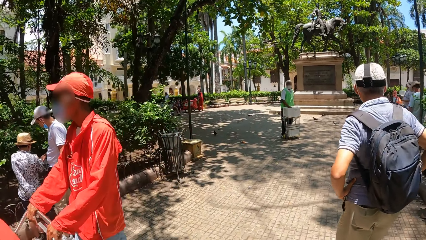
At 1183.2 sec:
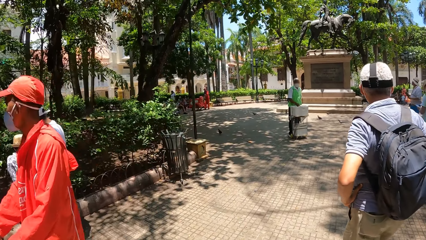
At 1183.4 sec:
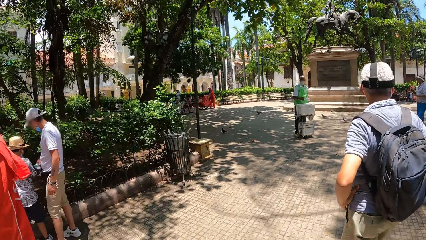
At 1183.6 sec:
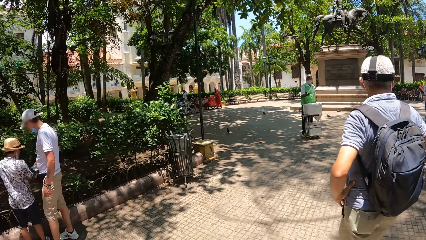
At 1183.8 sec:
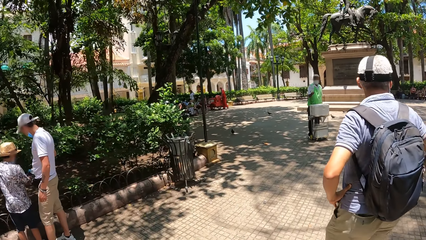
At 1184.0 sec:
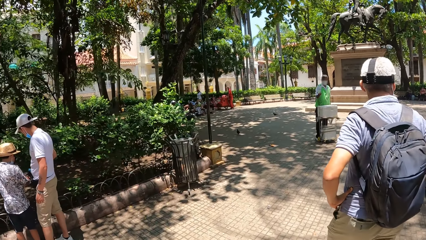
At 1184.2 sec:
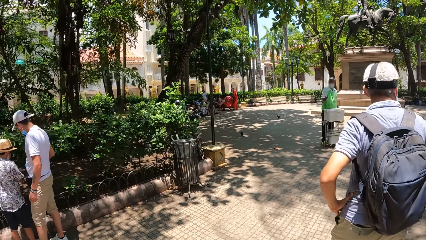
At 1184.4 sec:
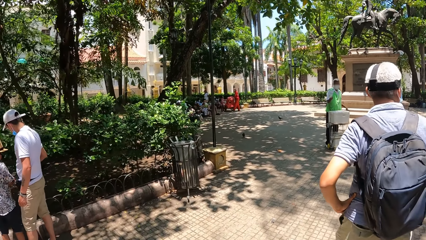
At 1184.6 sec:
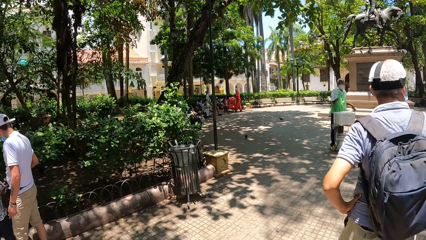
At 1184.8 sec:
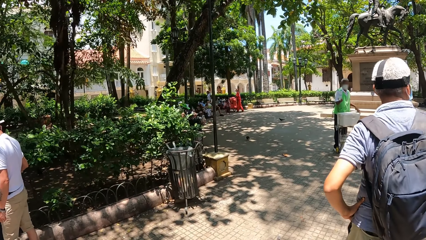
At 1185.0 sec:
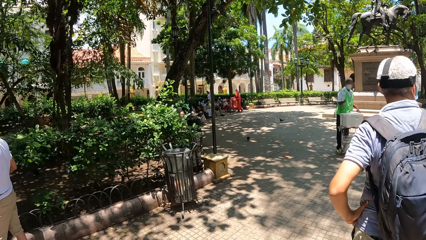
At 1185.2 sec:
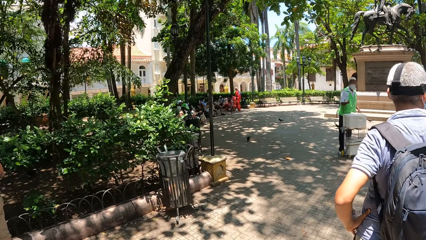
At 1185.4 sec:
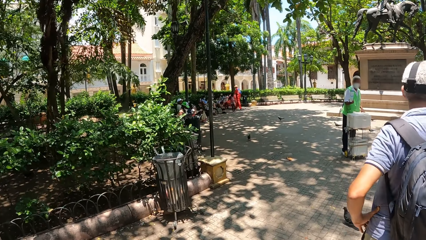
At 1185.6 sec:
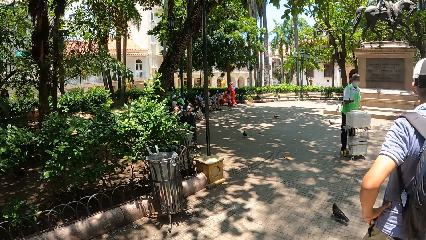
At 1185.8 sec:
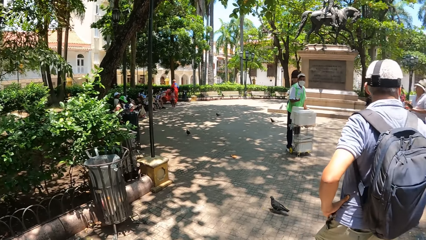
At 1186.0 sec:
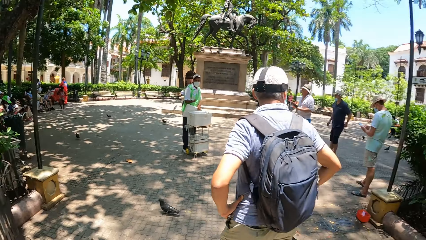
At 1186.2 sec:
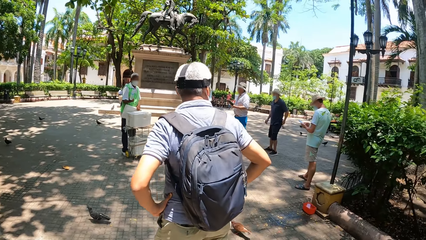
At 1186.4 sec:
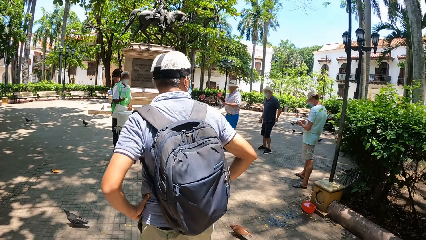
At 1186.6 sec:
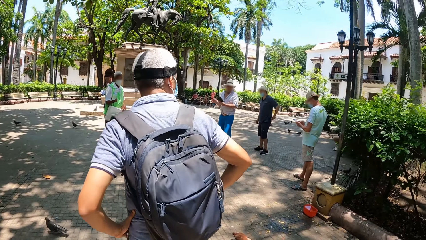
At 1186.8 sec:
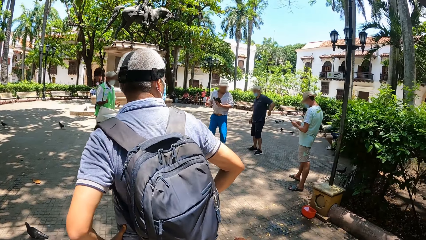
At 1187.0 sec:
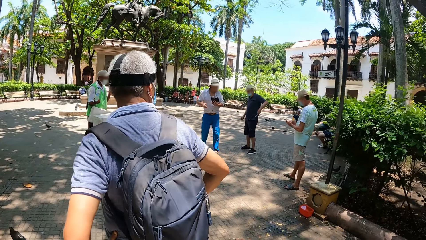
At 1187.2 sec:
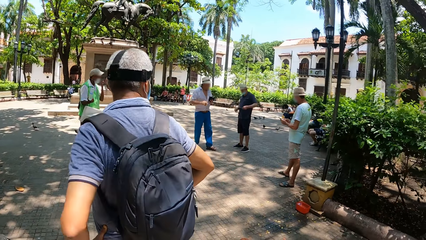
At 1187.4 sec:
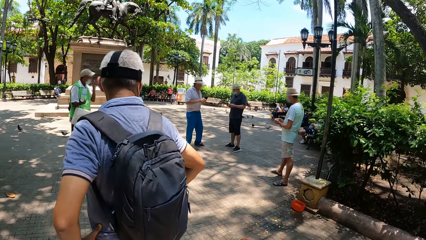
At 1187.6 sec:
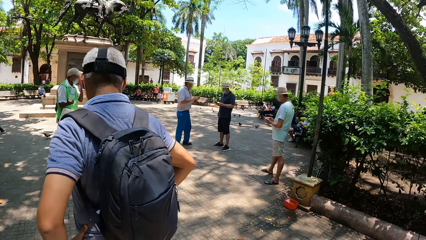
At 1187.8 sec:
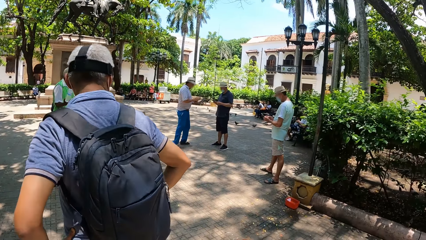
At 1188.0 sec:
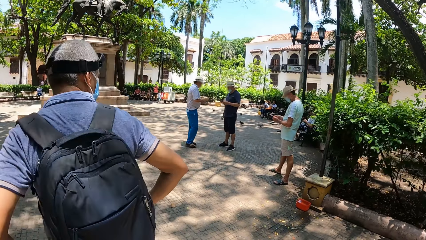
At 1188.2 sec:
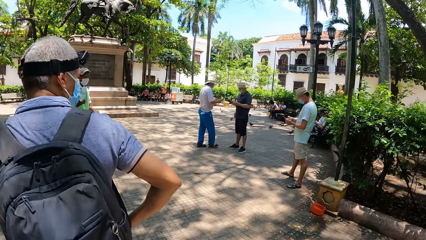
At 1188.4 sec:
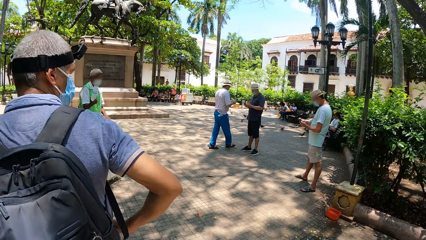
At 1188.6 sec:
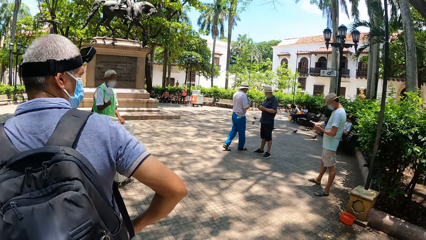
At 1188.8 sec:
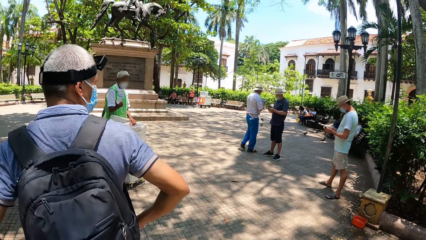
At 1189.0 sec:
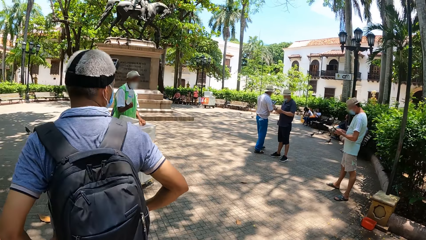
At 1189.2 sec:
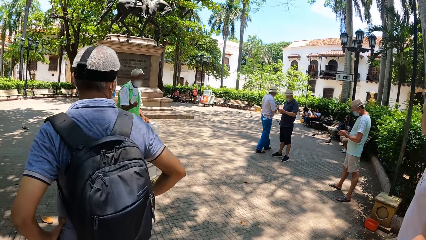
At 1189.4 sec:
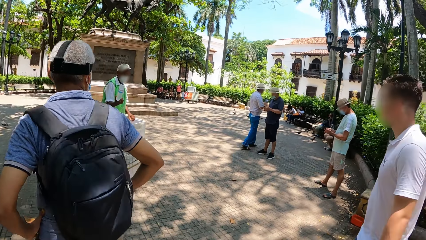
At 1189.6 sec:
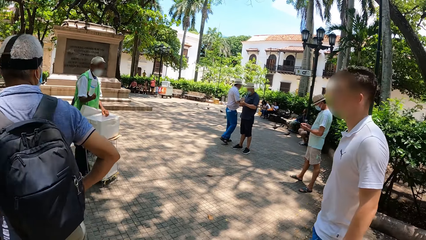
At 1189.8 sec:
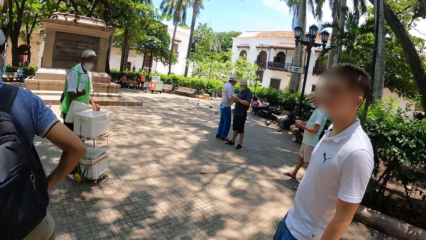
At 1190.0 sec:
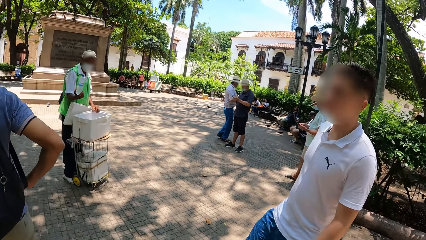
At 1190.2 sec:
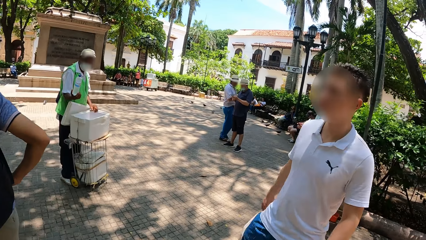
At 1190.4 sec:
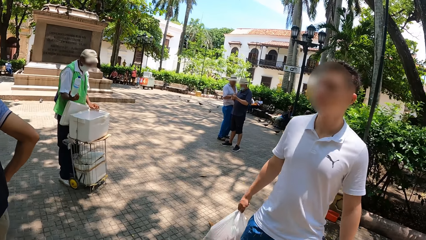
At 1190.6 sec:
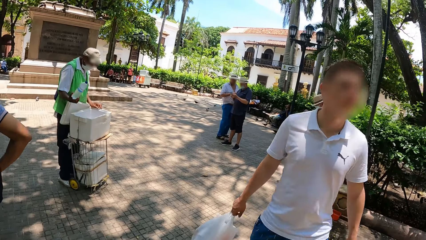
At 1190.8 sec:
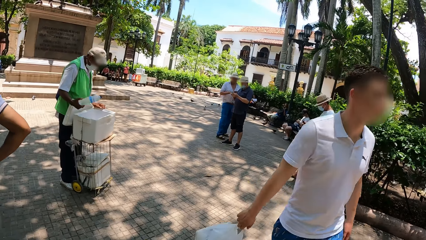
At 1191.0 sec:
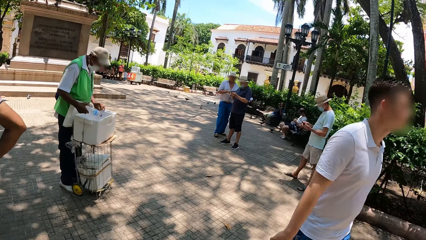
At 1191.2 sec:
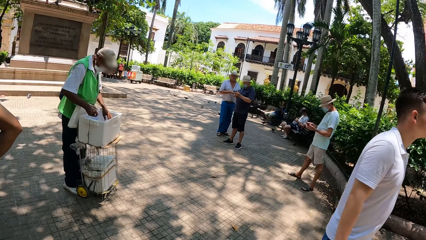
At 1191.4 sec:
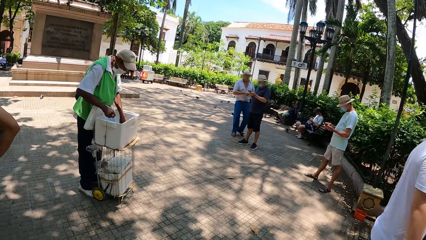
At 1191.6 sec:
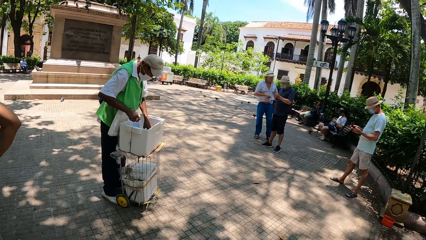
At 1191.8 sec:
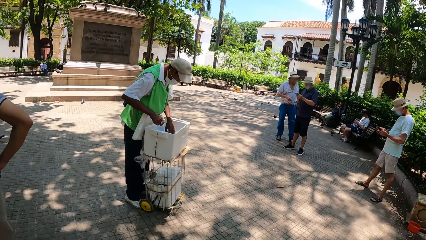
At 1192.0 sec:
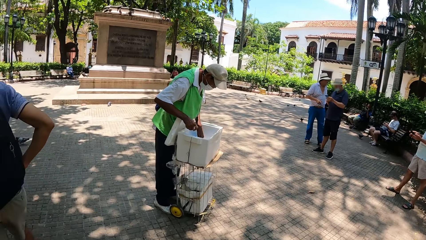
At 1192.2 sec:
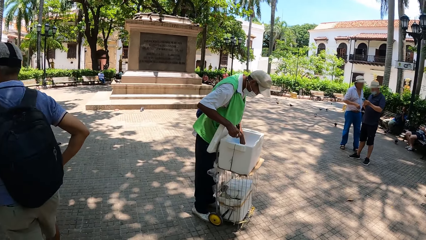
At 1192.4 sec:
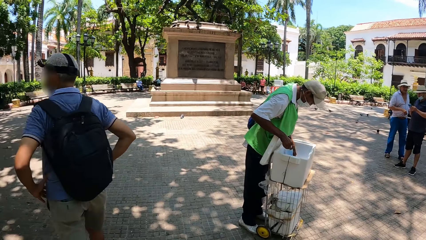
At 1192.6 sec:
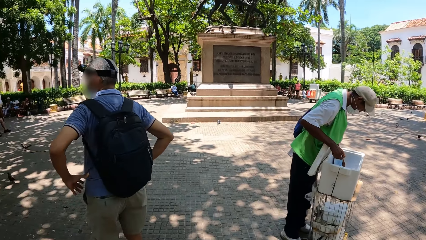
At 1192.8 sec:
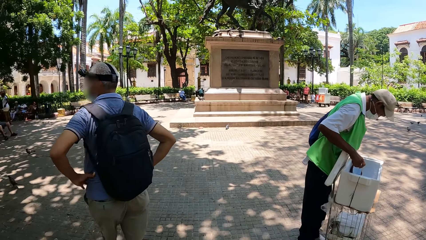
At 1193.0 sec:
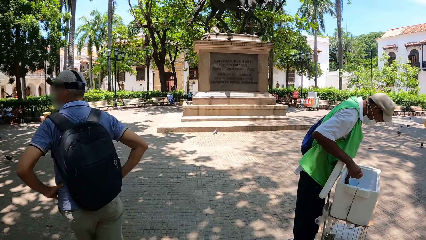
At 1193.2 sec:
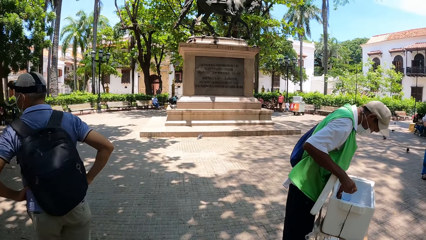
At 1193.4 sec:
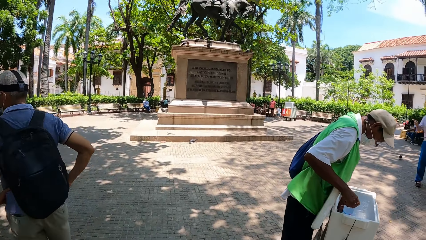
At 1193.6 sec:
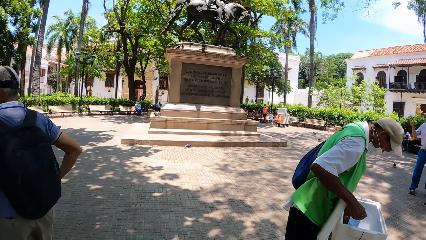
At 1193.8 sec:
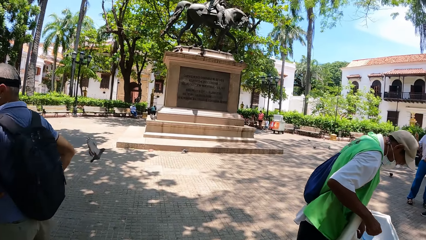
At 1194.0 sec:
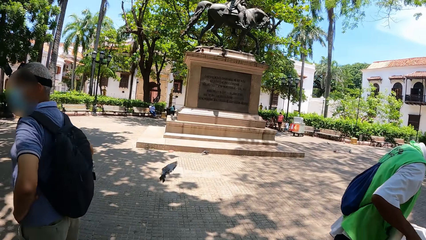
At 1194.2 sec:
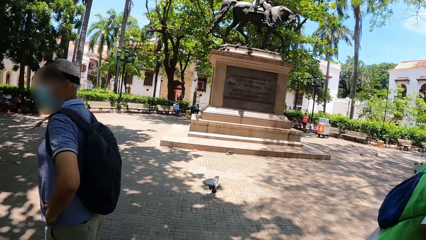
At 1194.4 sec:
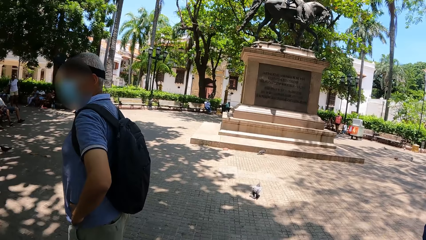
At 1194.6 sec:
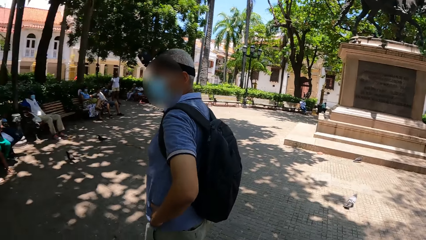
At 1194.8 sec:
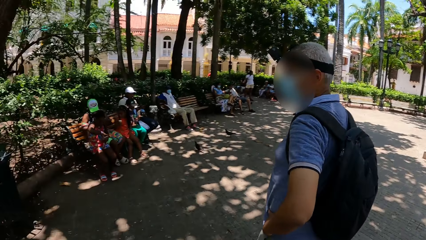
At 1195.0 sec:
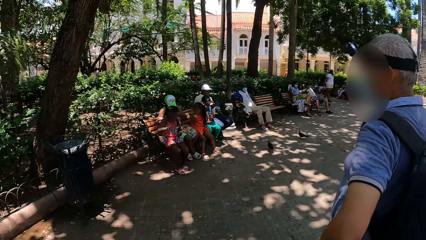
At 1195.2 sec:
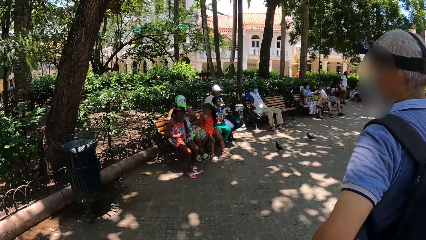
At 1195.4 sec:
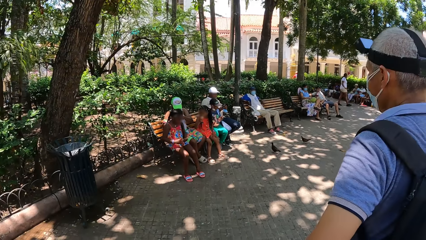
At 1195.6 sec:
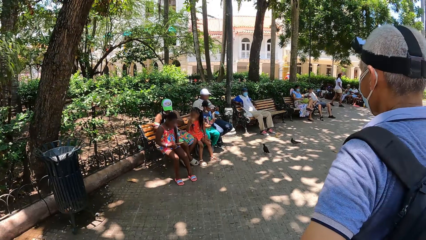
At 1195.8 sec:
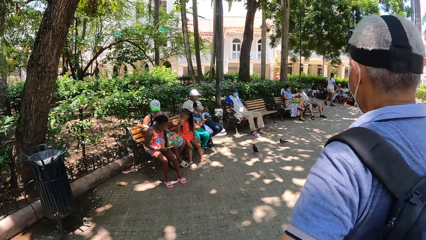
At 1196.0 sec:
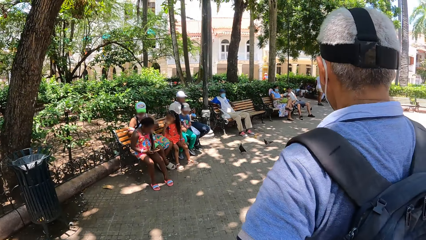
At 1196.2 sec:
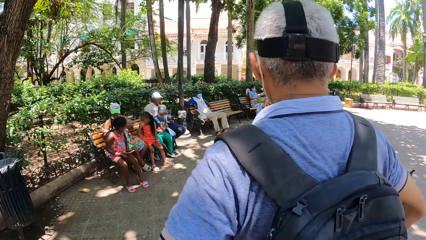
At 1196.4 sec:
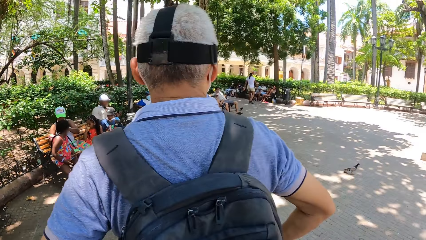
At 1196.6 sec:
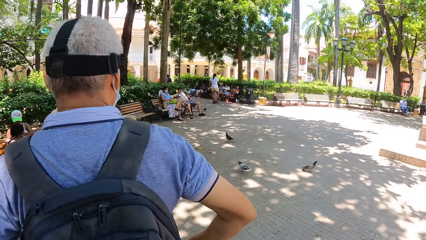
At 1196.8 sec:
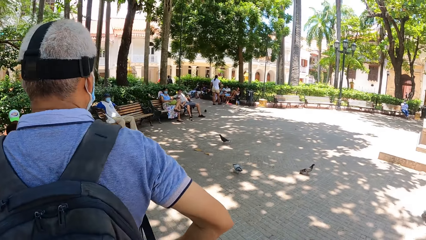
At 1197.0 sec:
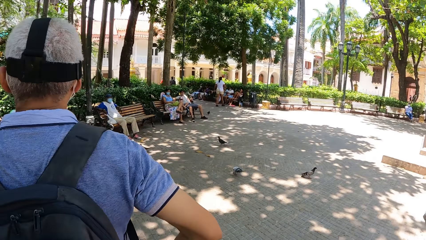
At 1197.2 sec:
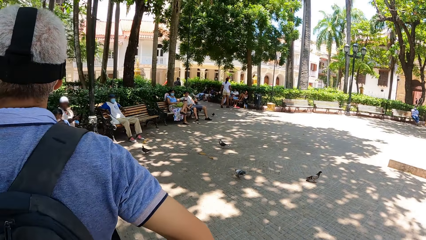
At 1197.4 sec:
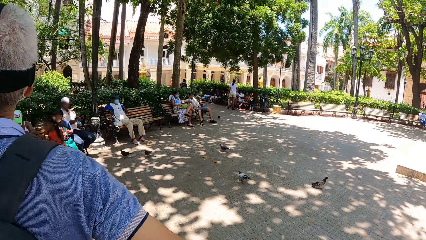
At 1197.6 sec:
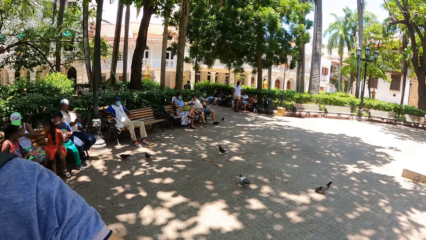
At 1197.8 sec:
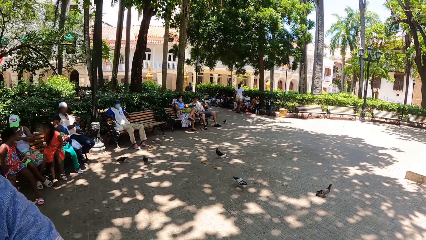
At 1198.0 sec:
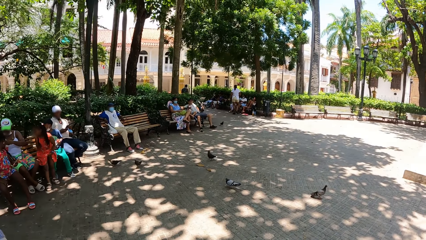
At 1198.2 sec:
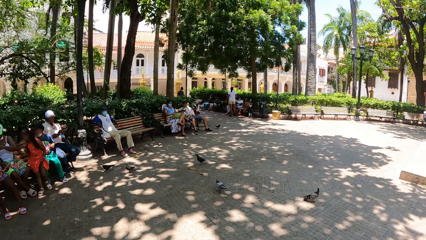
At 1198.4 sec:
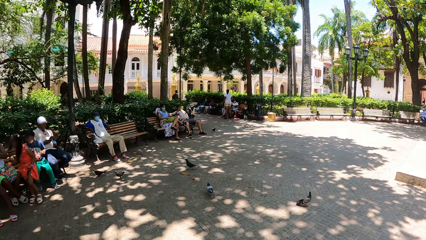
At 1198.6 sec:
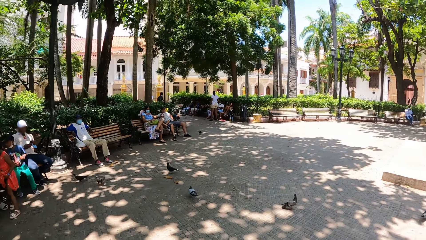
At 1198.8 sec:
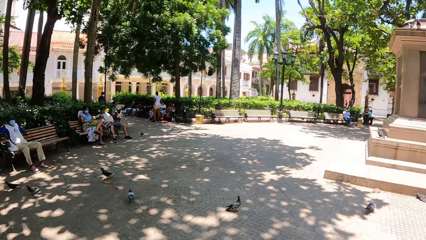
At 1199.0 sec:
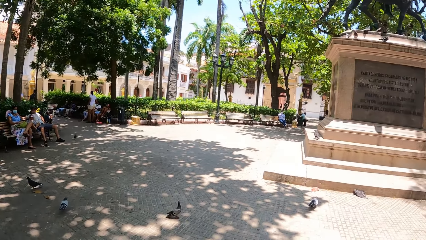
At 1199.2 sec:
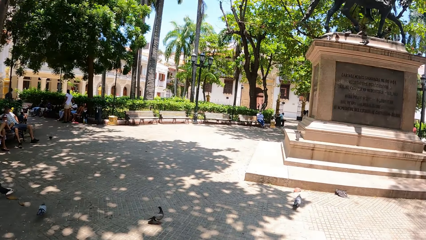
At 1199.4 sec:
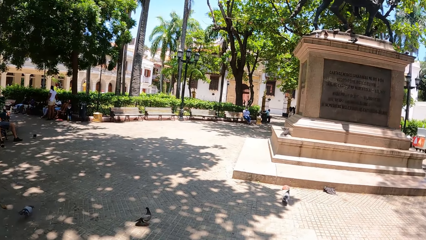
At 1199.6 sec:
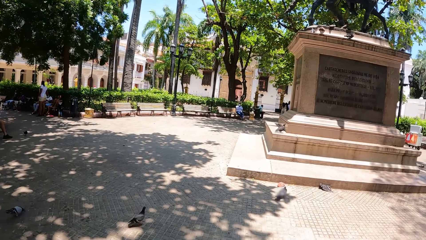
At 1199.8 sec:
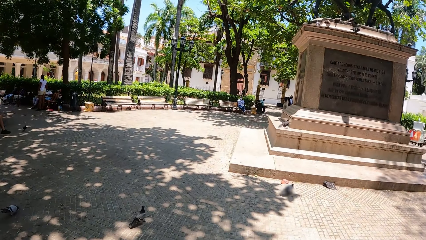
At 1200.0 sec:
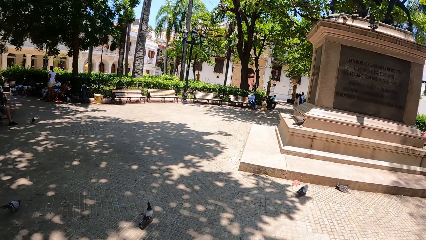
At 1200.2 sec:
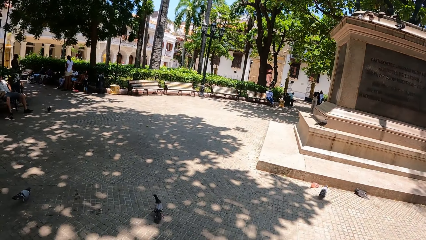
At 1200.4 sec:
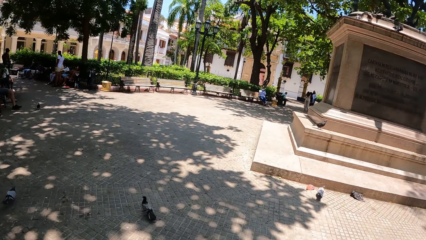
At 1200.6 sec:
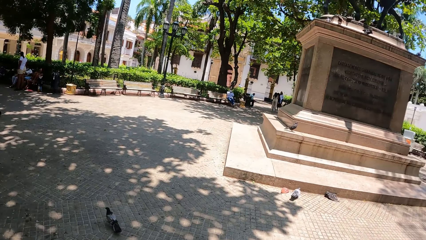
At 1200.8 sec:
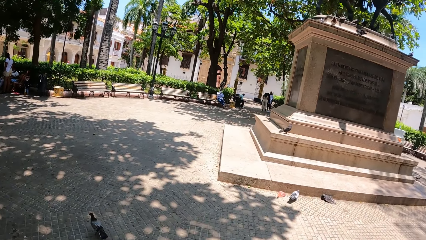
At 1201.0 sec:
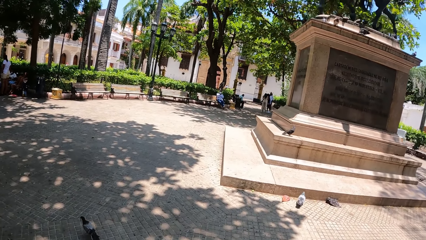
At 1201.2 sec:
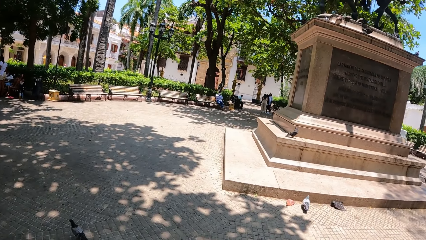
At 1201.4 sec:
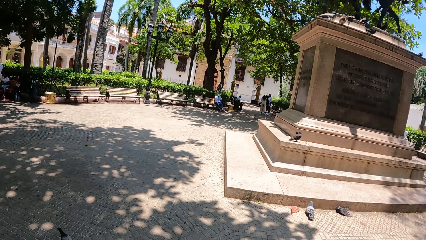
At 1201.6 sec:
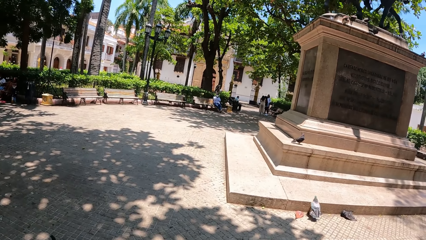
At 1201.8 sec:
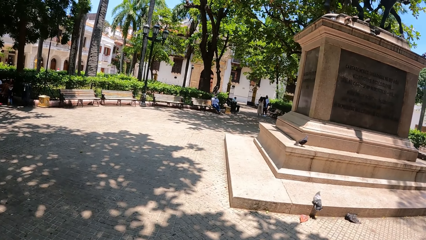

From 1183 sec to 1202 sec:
A person raises a bottle. Another person moves around. The first person looks in the freezer.
